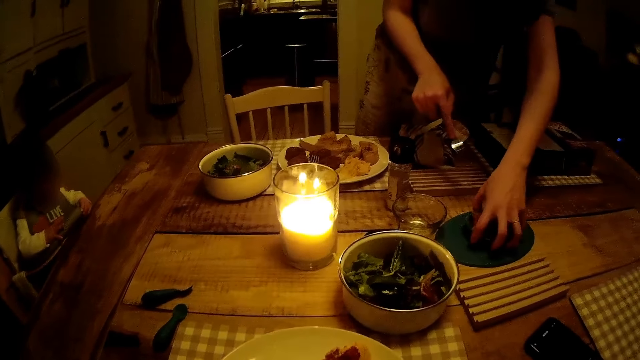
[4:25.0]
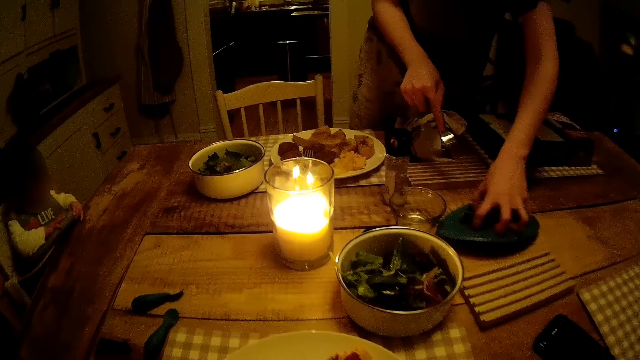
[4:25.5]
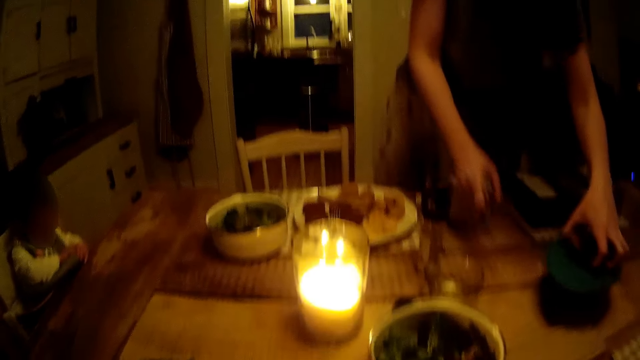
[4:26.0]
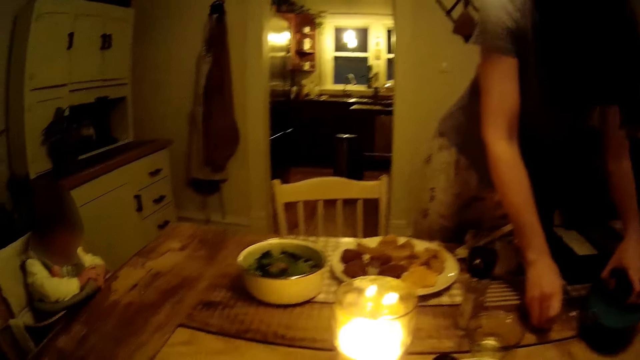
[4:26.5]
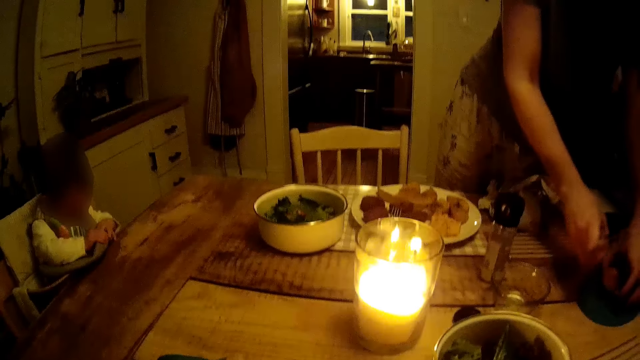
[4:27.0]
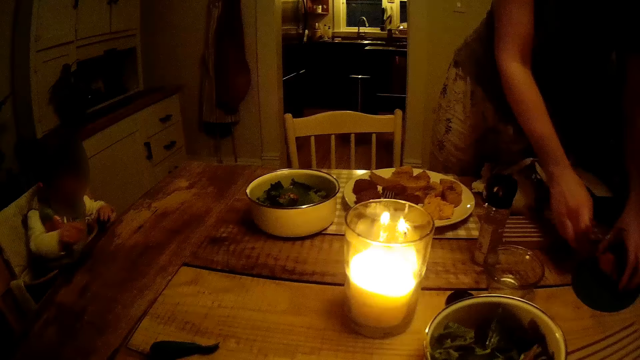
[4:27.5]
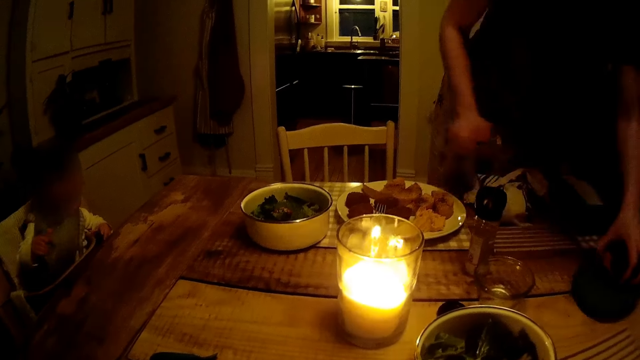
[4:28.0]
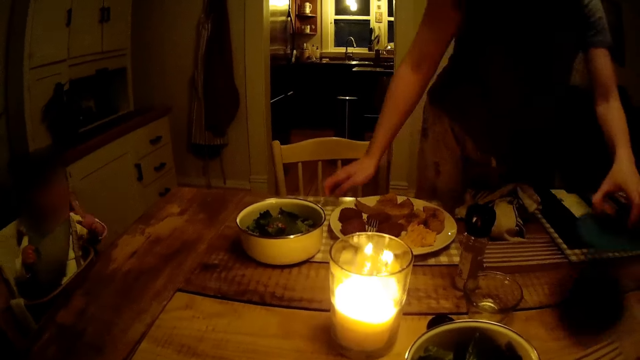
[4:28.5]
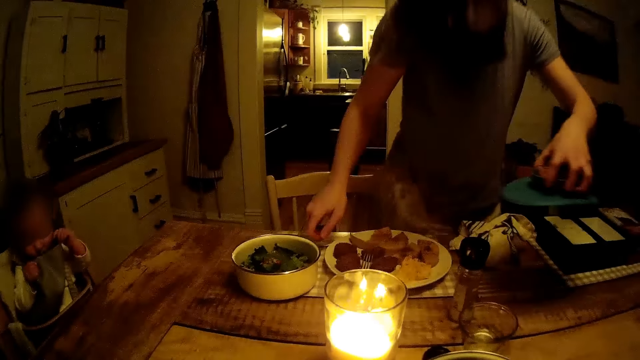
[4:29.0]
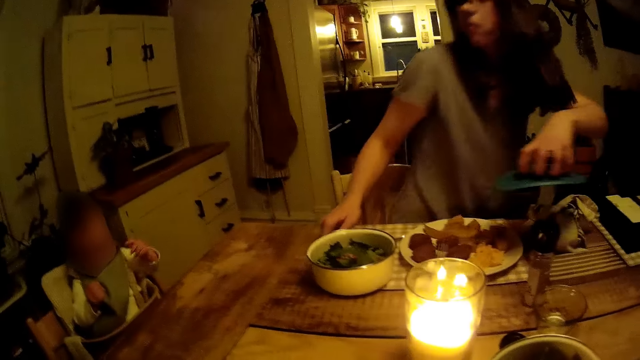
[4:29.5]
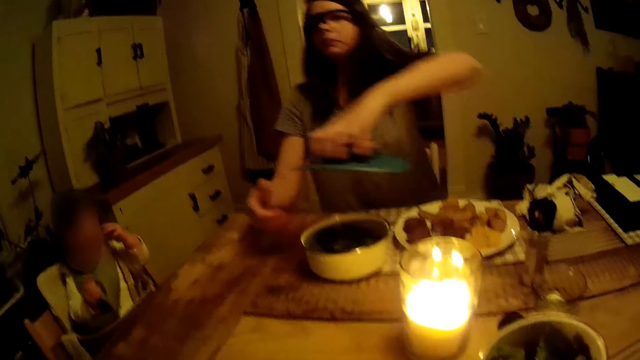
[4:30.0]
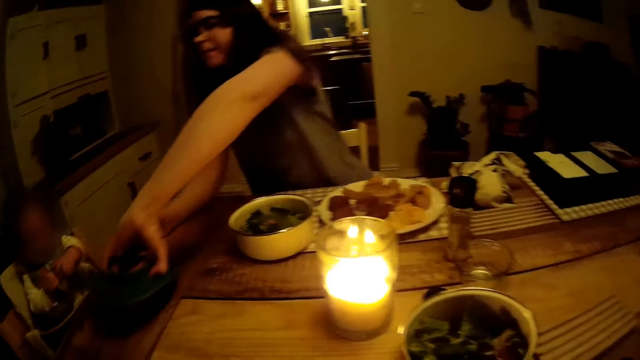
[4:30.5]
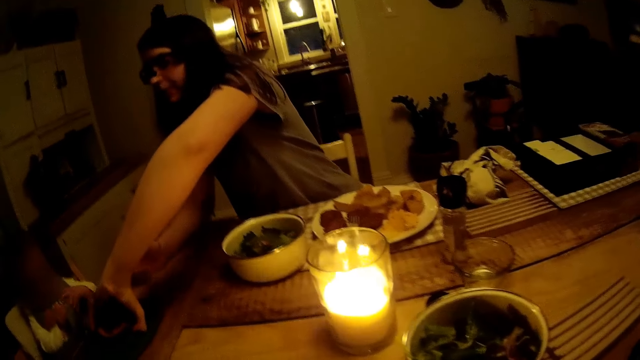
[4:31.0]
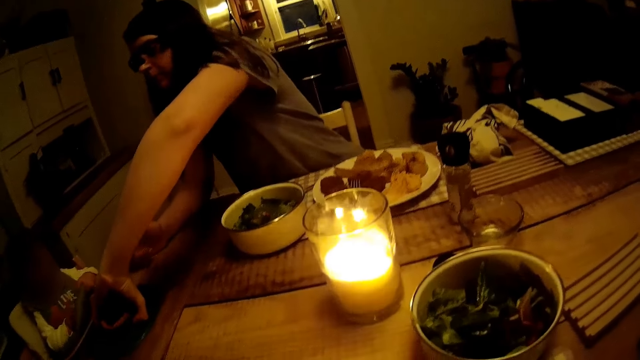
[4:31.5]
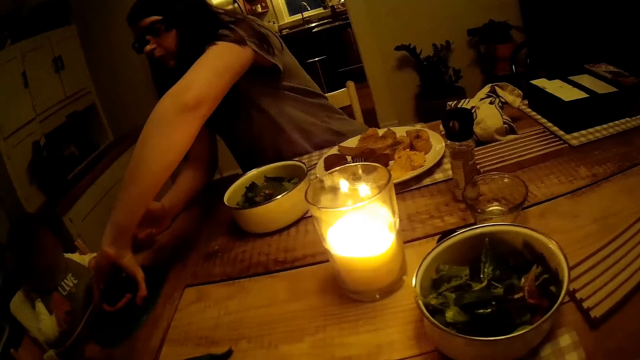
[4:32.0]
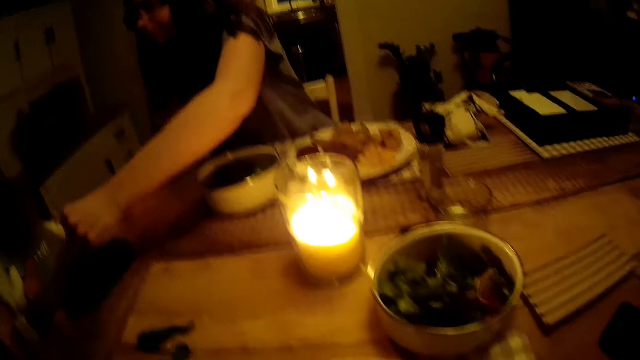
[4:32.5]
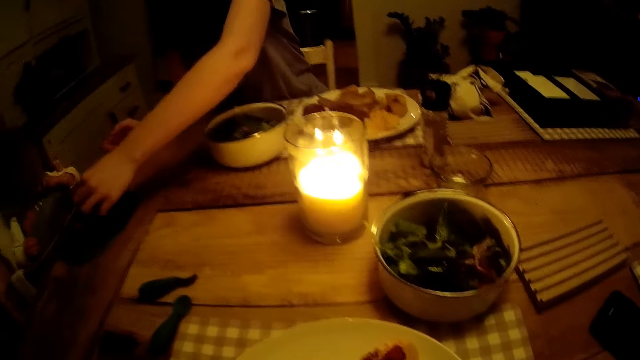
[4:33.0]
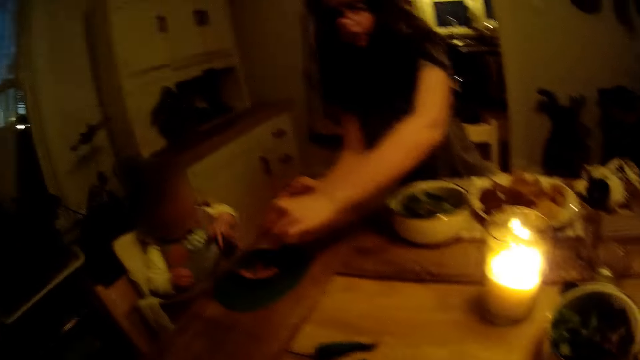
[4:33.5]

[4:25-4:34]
A woman mashes food. The woman drops the fork on the table. The woman lifts a bowl and sits down. The woman keeps the plate on a baby's table.

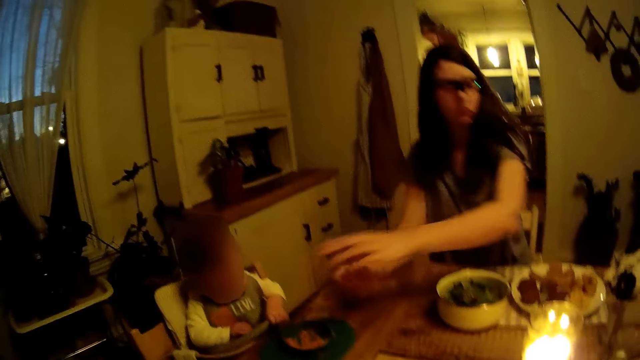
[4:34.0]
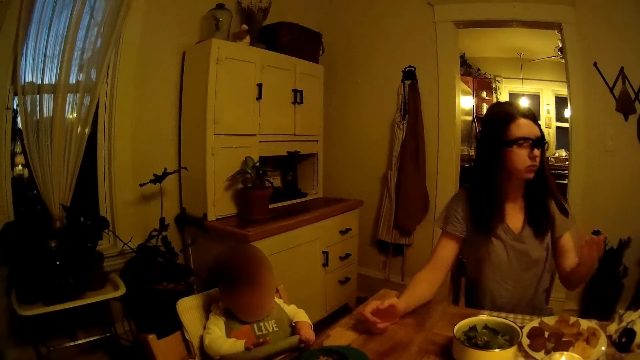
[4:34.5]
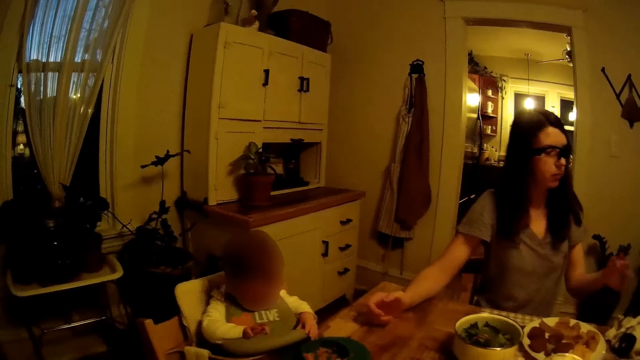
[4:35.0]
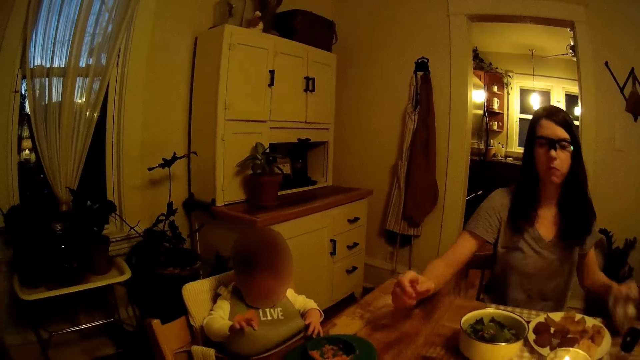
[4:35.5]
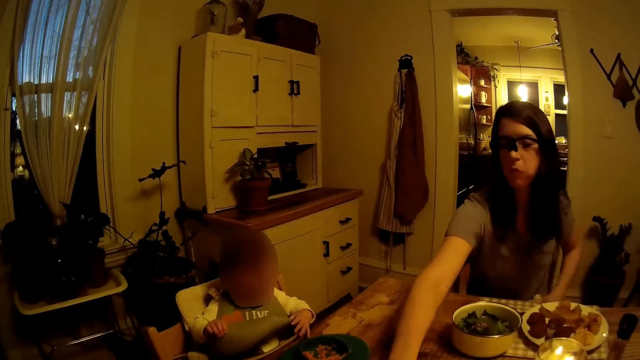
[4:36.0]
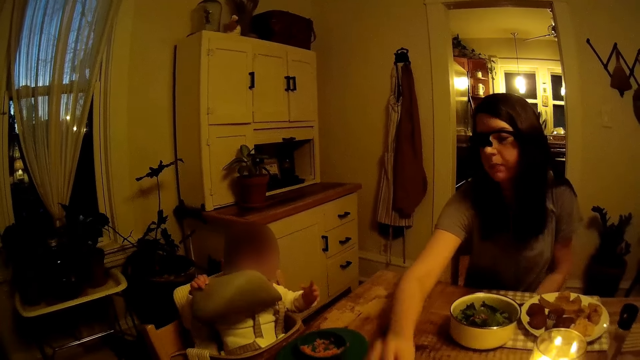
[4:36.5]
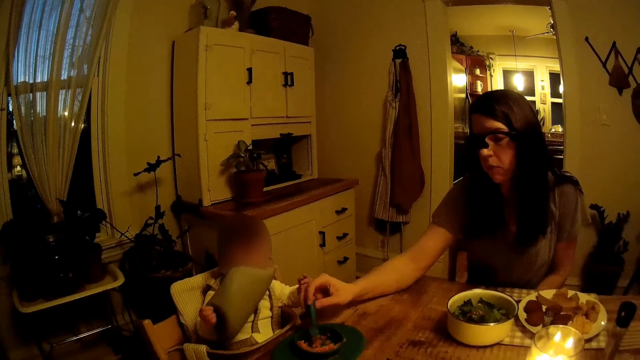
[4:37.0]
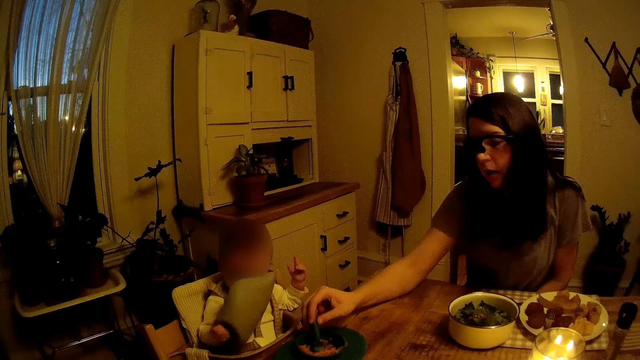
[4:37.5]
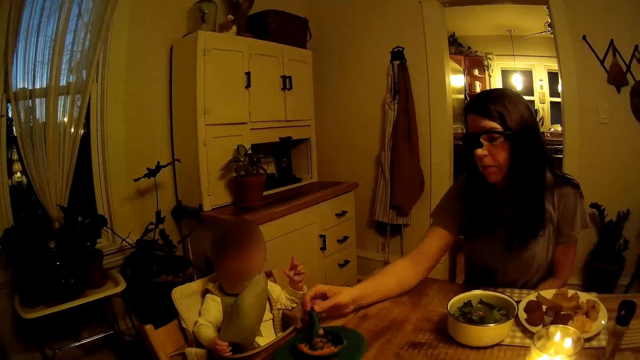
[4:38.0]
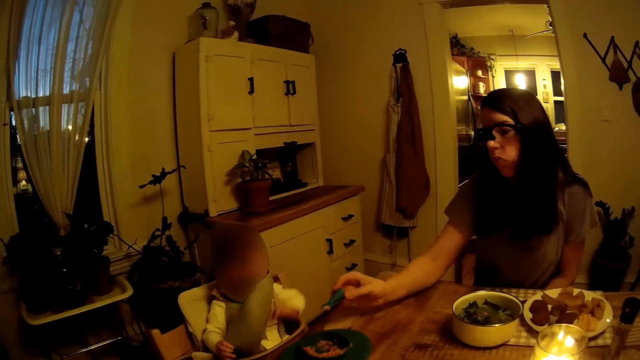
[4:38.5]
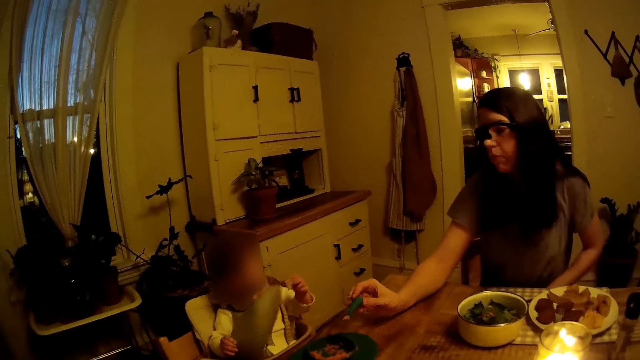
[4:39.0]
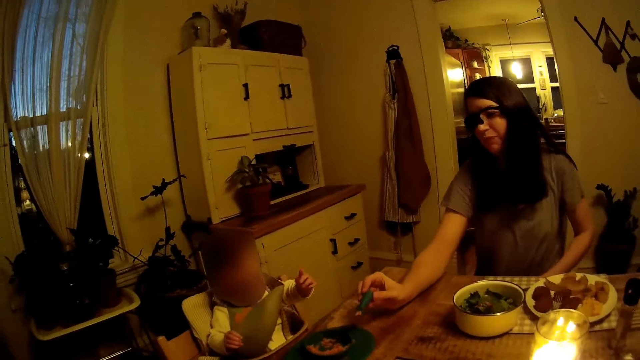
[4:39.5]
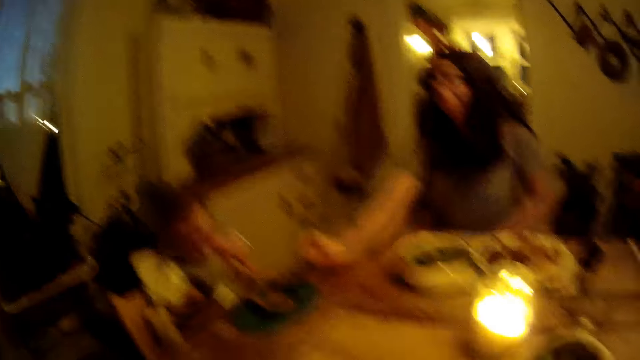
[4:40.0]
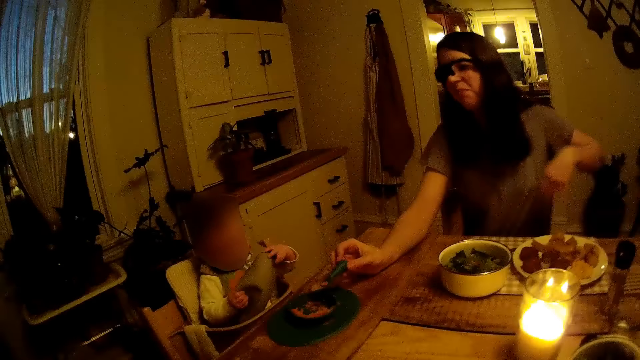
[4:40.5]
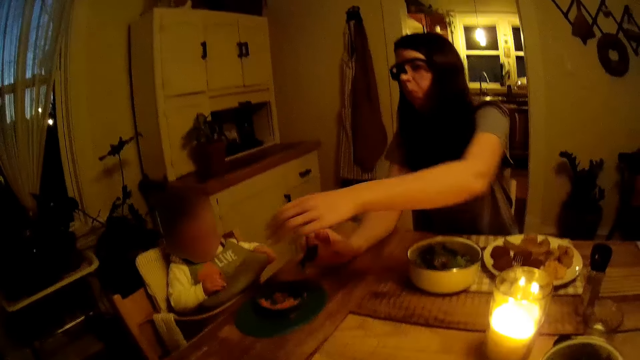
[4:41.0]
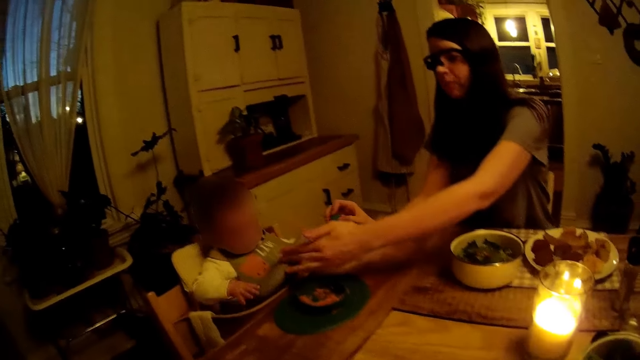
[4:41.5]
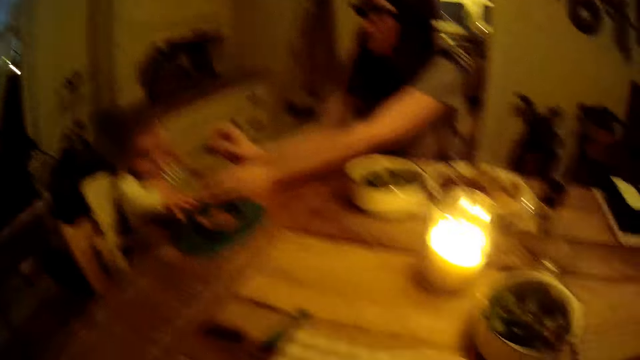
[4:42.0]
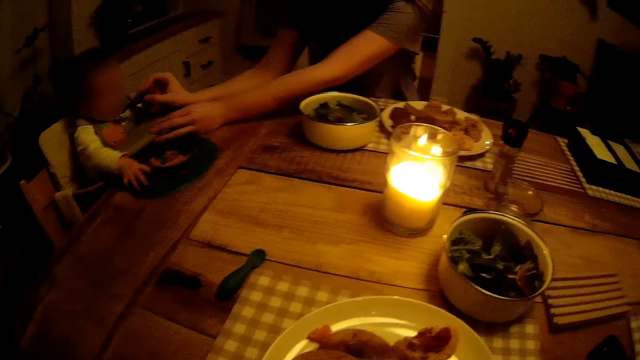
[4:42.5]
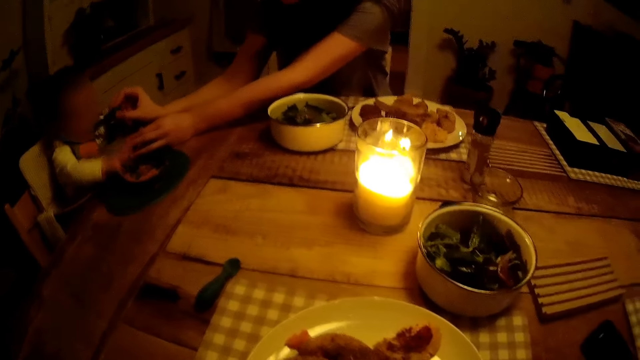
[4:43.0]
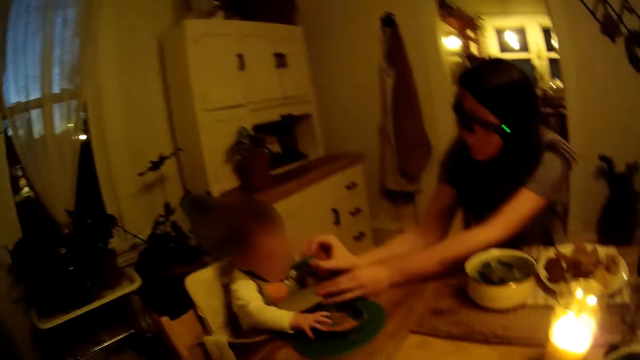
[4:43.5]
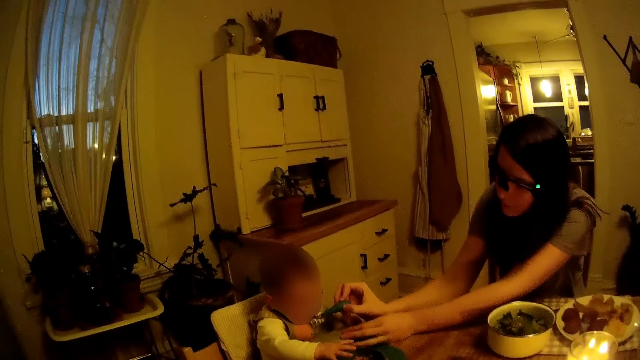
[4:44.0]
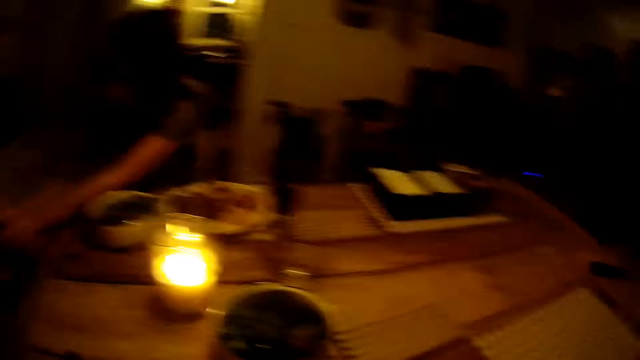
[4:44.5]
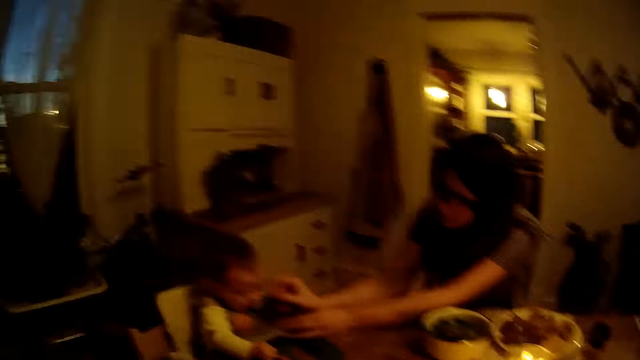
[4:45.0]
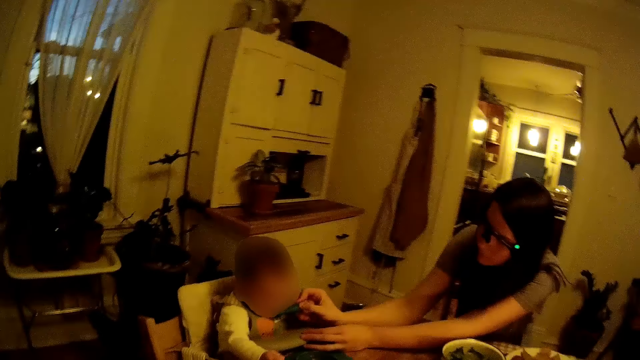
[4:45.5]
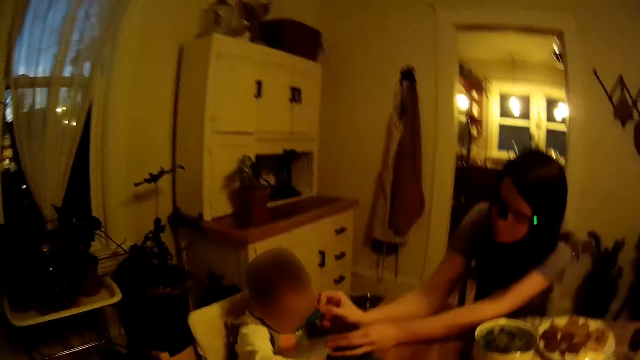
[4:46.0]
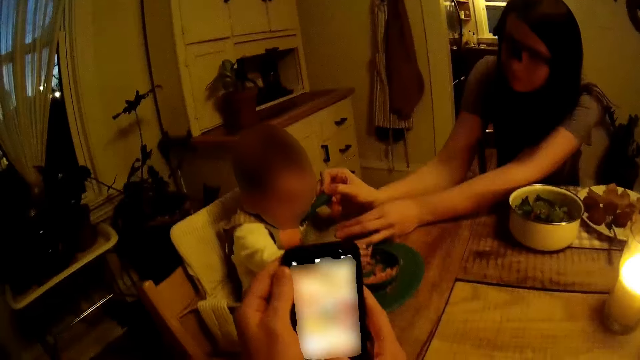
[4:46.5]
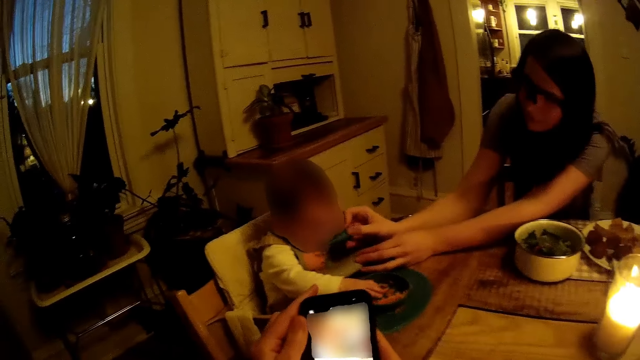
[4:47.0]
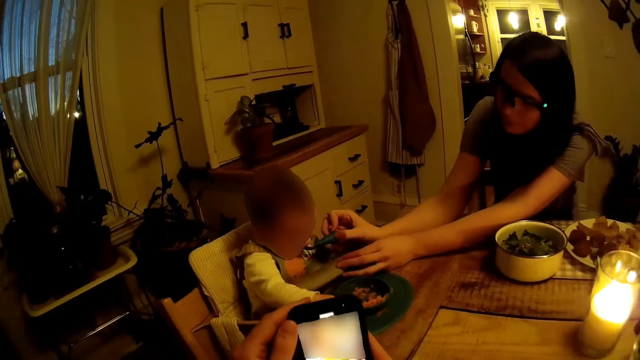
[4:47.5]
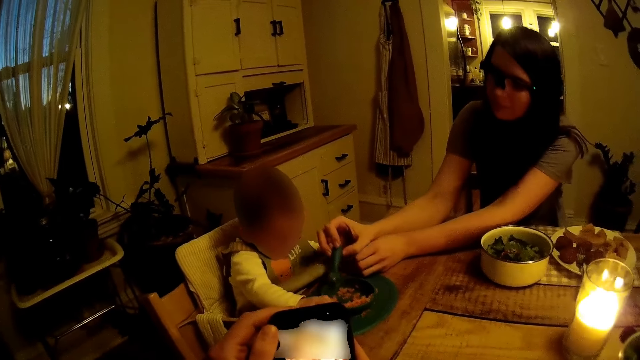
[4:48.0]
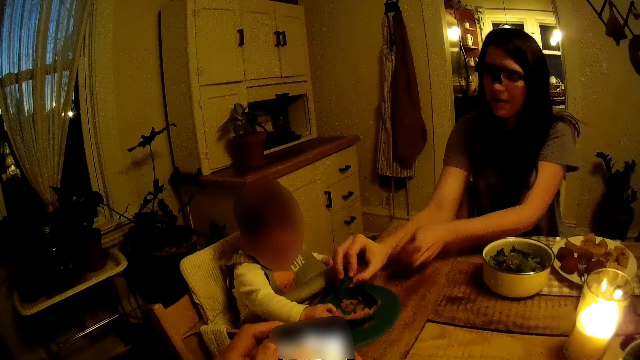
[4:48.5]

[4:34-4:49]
A woman puts a spoon in a bowl. The woman puts green pepper on a baby's plate. The baby moves hands. The woman feeds the baby with her right hand. The camera wearer looks around the room. They operate a phone with both hands. They scroll the phone. Another woman scoops a meal from the bowl of food on the table with the spoon in her right hand.
